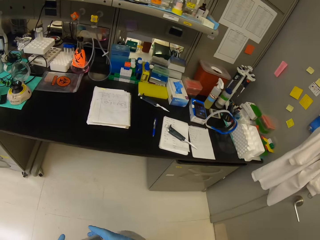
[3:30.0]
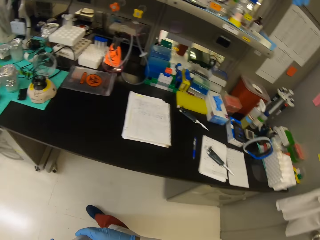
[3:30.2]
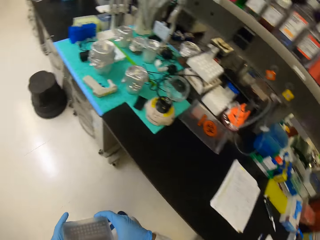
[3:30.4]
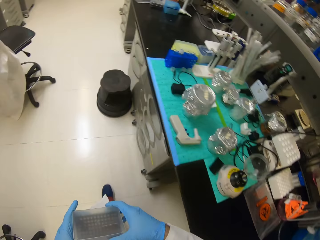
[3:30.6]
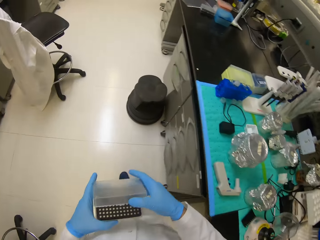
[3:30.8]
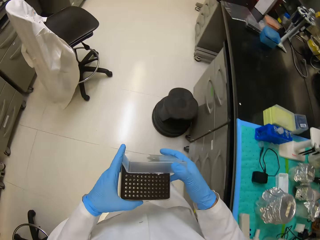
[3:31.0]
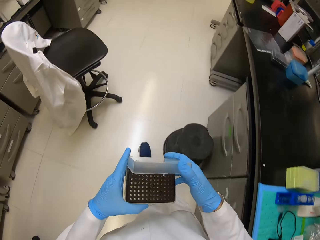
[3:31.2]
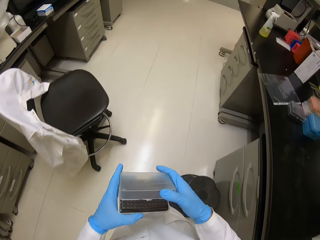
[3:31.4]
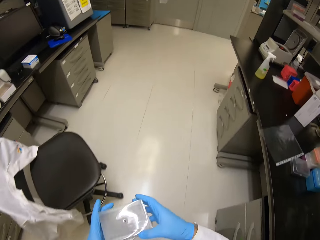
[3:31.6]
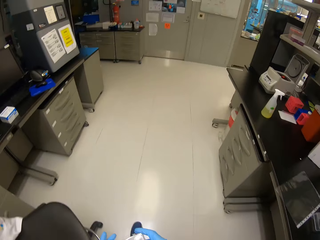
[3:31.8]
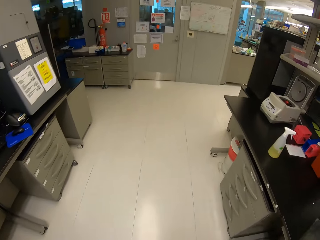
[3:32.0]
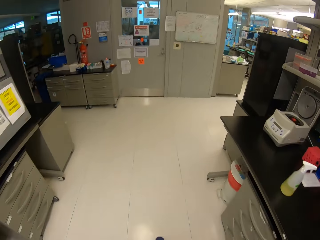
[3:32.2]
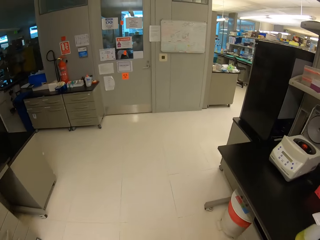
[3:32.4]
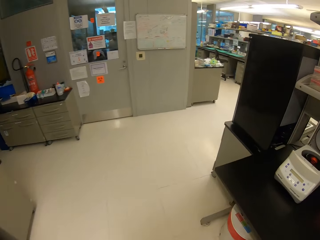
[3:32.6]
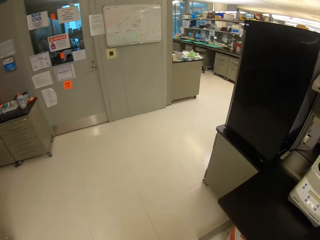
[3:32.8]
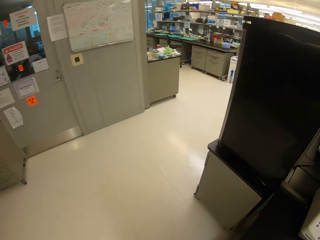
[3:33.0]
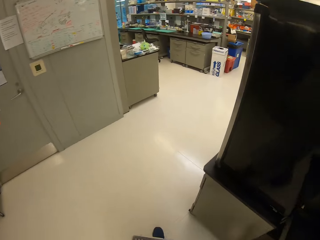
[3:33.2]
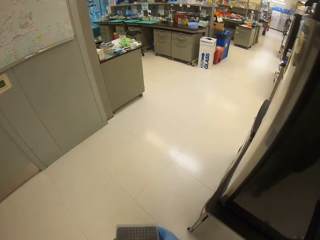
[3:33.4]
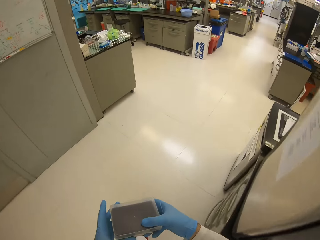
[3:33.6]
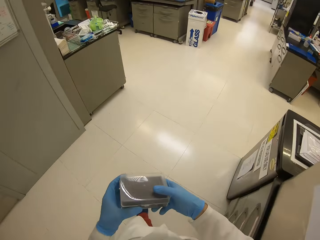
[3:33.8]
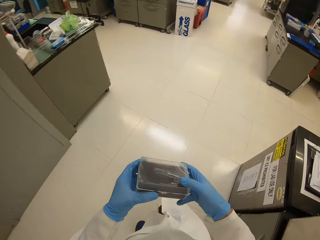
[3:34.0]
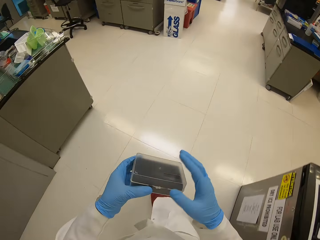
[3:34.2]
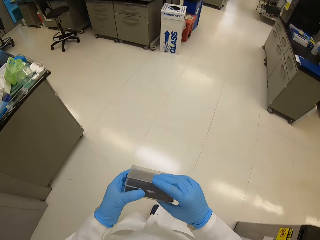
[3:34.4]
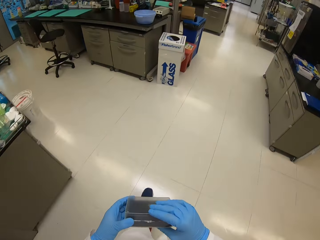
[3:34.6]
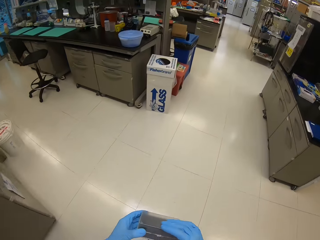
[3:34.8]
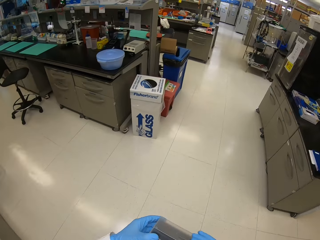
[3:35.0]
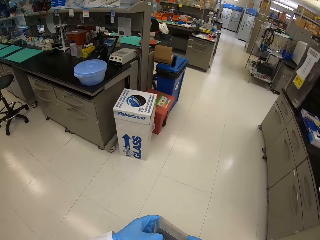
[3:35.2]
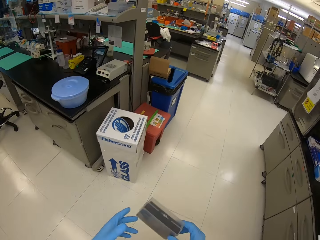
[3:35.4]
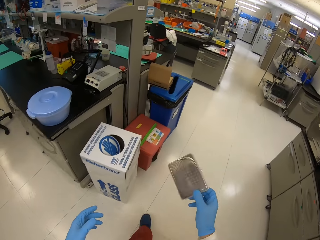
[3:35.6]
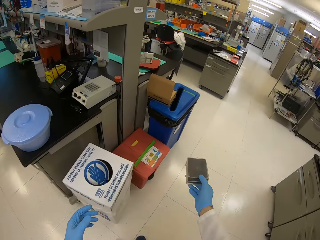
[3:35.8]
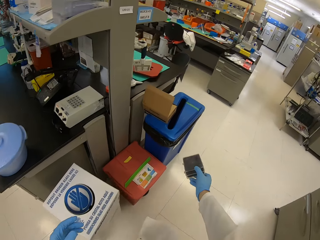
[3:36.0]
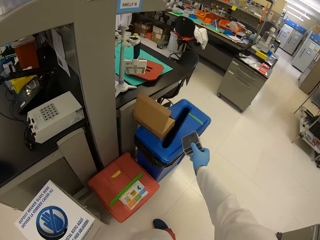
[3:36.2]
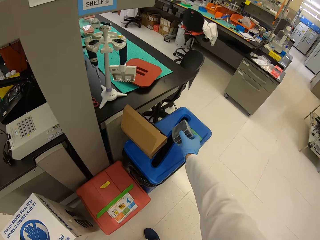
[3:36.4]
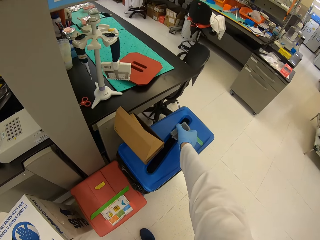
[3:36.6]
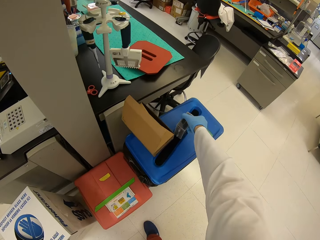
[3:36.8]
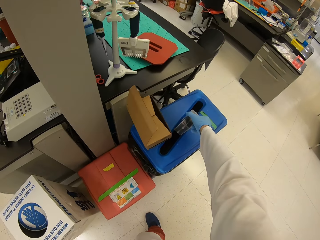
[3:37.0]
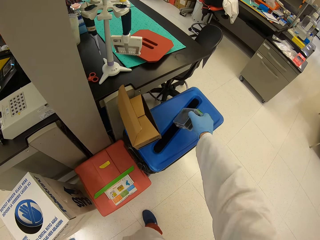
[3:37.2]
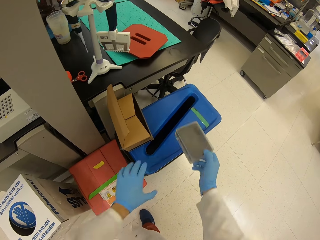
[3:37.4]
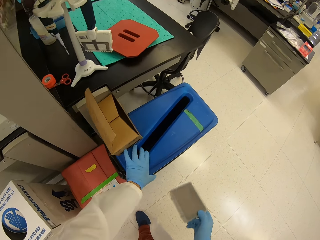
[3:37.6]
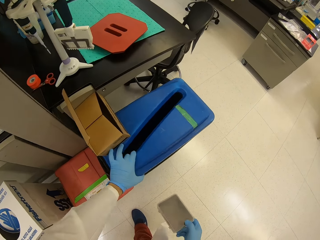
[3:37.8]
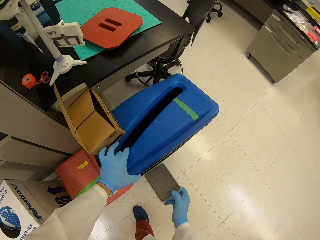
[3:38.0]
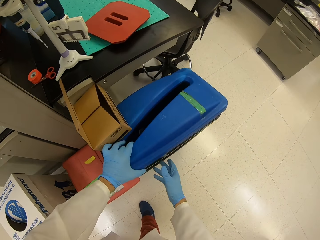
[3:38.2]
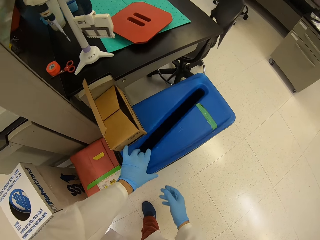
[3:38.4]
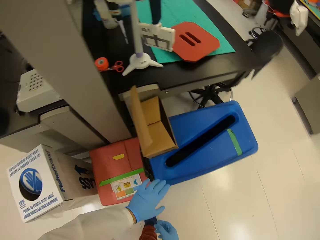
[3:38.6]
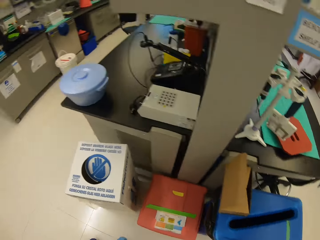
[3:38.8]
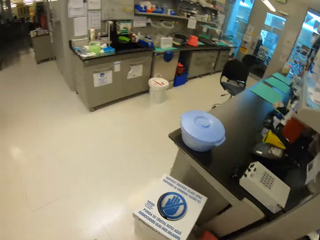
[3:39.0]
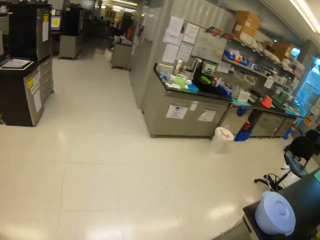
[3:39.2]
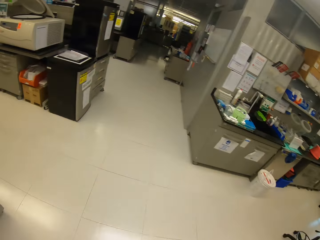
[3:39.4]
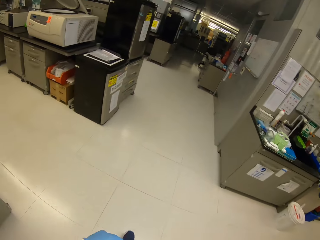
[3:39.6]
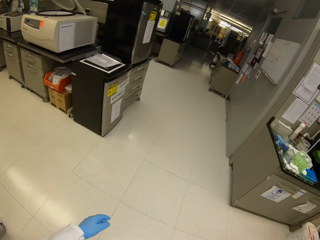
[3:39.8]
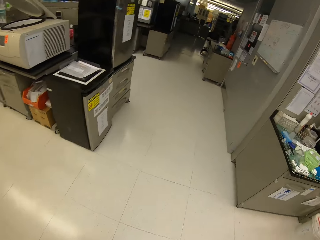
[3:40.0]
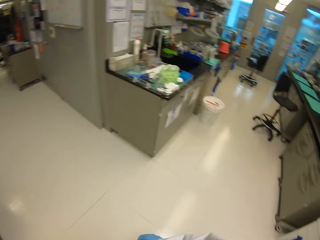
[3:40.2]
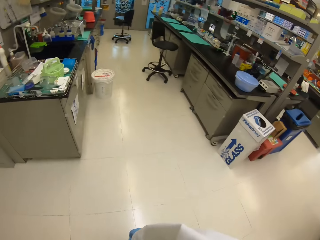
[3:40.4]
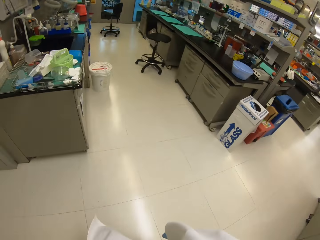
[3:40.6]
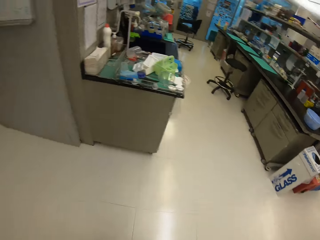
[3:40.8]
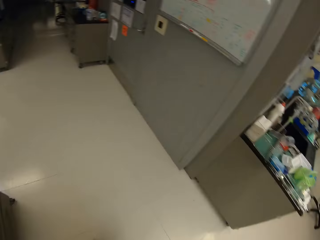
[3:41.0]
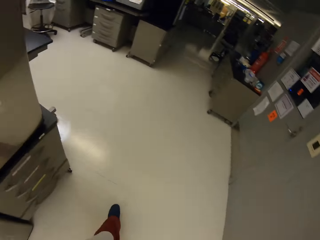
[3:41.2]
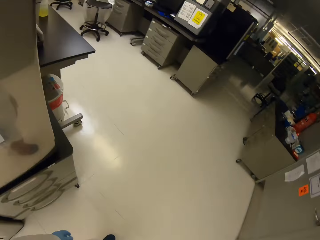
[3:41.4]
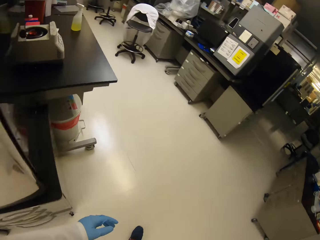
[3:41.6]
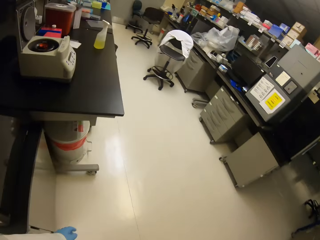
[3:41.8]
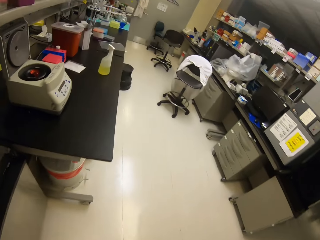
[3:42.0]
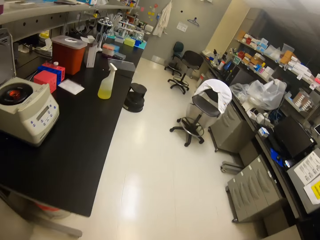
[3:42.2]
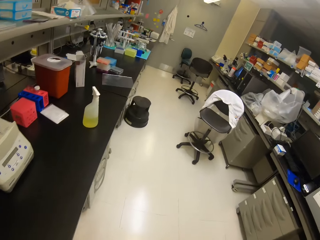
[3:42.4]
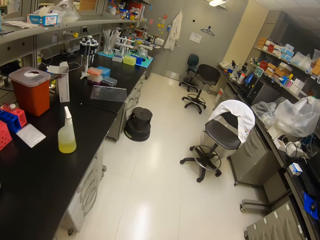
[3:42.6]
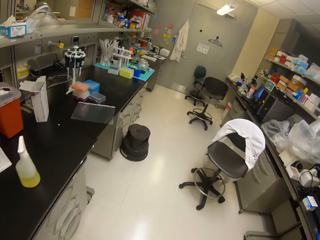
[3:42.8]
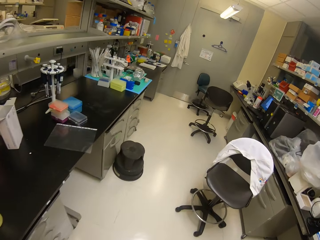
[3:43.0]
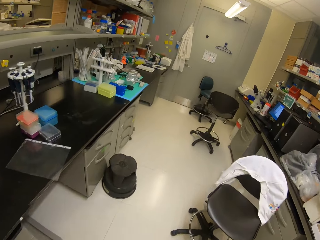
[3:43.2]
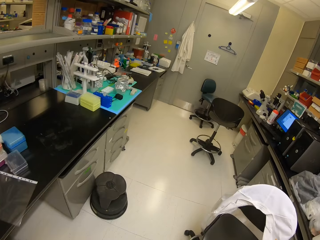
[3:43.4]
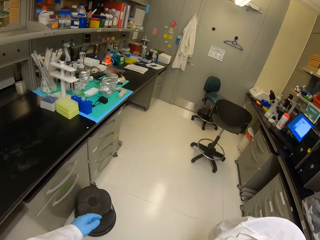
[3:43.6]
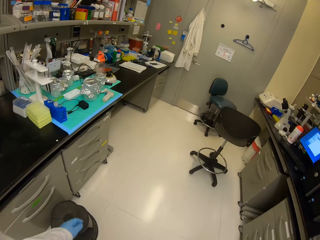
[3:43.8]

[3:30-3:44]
The camera wearer walks in the room. They place the plastic box on the bin. They throw the object in the bin. They walk in the room.

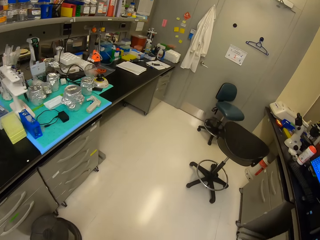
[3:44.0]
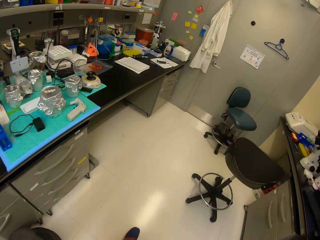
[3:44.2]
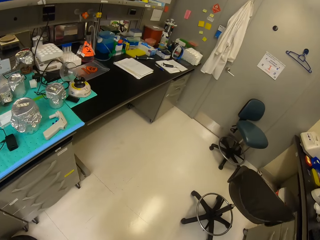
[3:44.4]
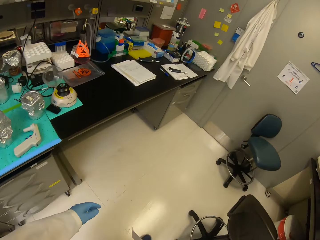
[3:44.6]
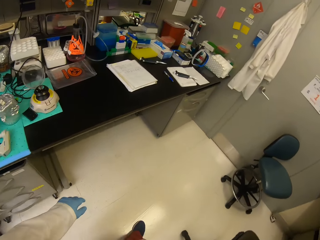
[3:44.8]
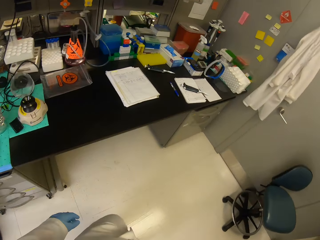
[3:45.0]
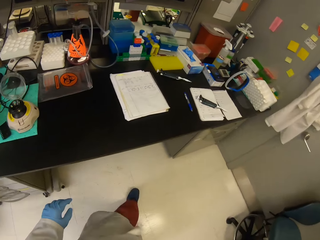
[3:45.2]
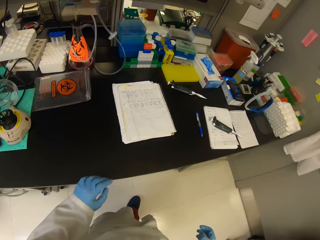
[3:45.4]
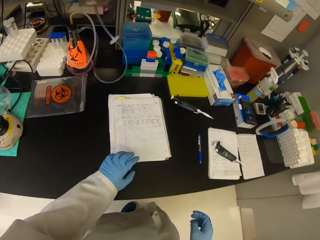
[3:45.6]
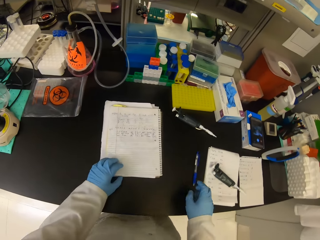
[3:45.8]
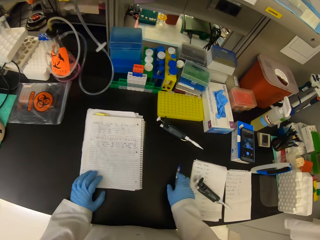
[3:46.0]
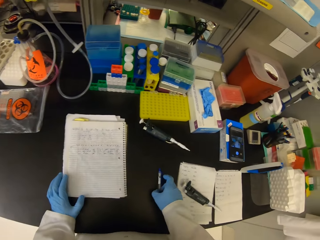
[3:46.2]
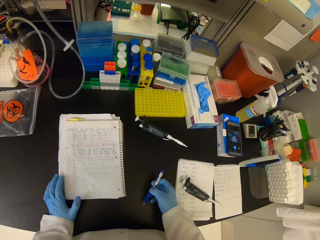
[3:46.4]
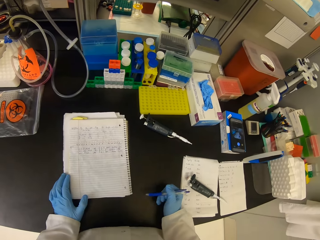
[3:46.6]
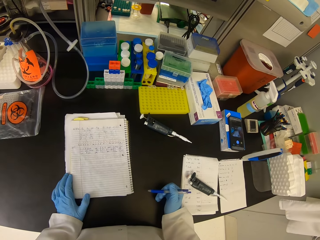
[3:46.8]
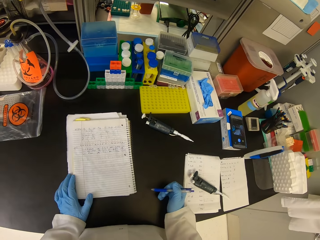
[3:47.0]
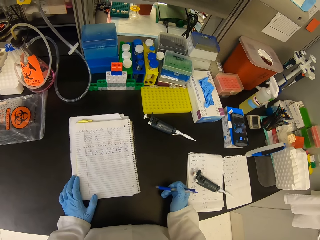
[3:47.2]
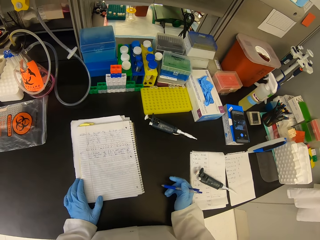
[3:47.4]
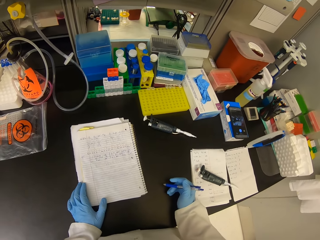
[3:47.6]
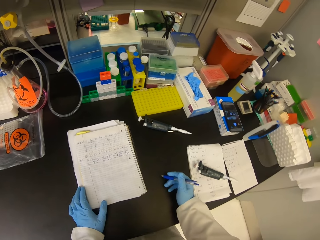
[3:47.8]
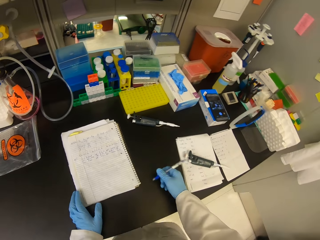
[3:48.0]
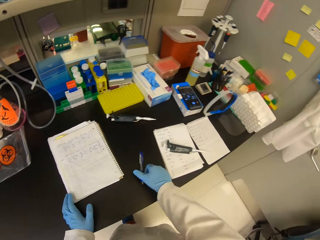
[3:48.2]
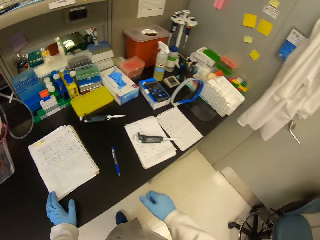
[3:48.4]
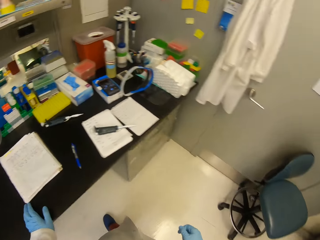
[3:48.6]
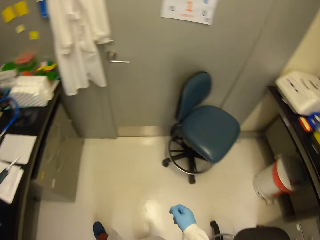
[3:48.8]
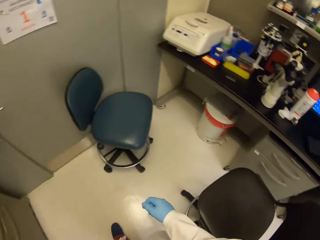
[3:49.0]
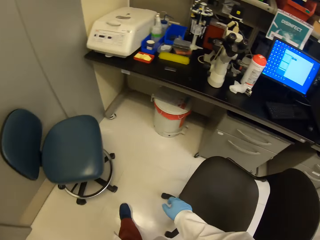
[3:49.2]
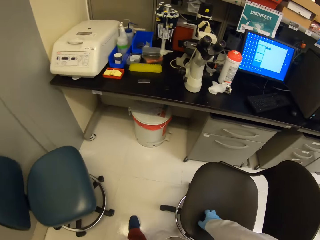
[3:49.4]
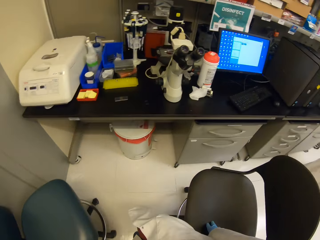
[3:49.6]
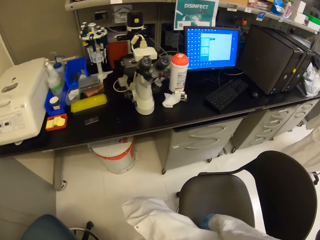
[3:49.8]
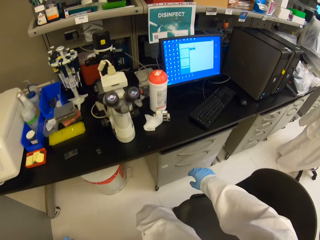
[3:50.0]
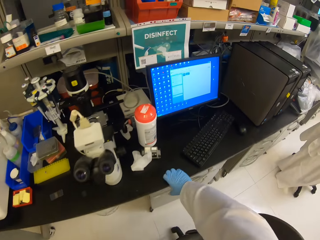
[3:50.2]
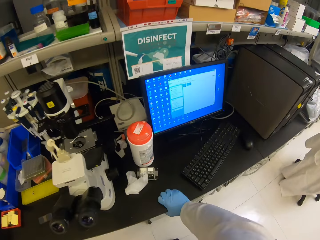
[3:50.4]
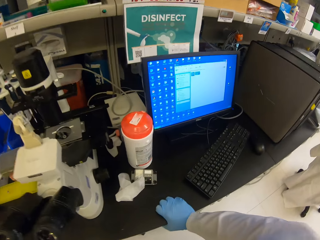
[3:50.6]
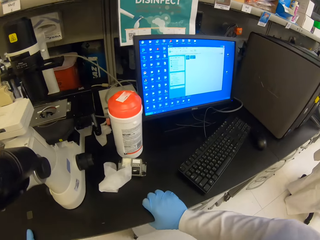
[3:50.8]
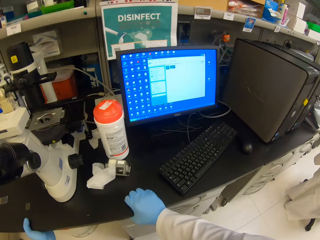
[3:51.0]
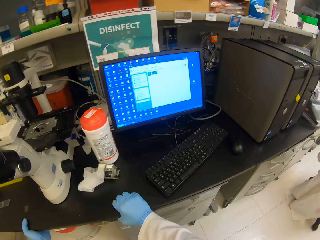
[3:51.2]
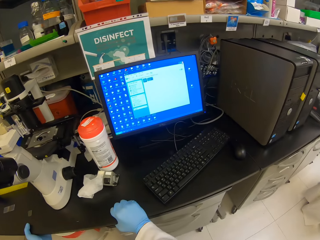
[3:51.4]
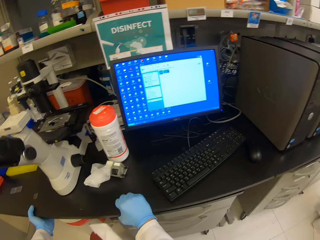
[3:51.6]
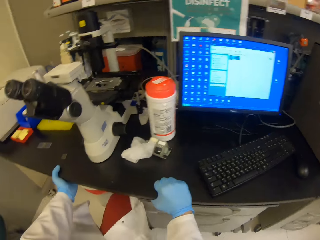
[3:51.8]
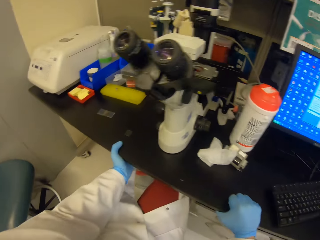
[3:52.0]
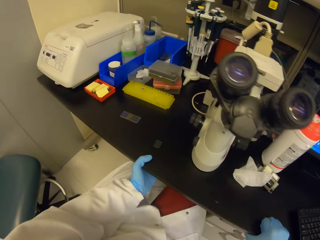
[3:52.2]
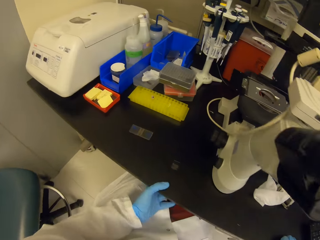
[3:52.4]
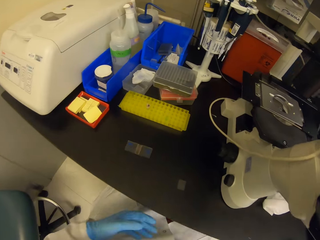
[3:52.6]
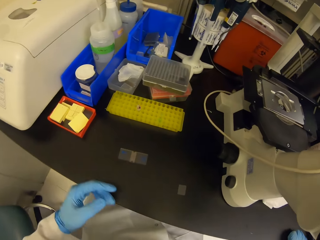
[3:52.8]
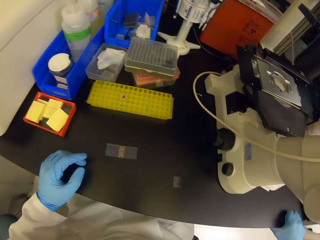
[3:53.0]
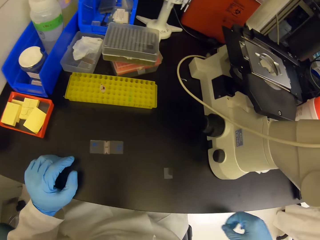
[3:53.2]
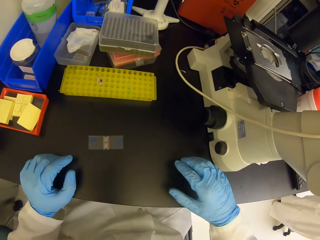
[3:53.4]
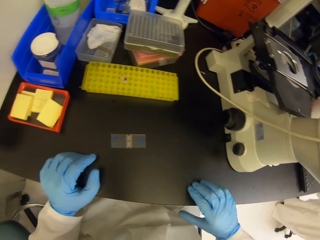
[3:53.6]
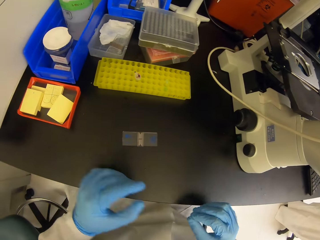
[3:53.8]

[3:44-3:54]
The camera wearer picks a pen. They touch the pen. They put the pen down. They walk in the room. They look around. They sit on a chair.
